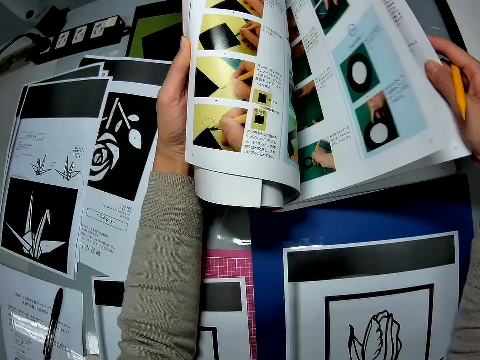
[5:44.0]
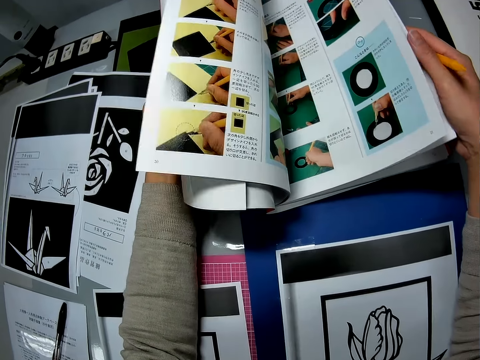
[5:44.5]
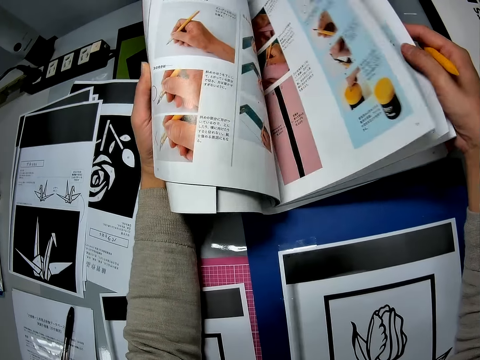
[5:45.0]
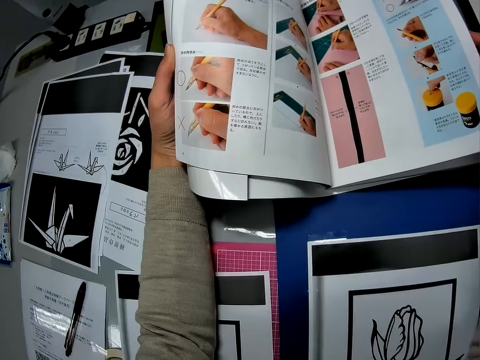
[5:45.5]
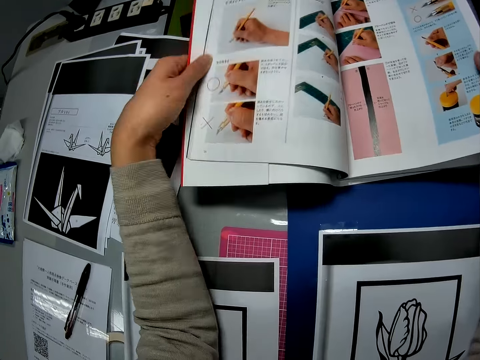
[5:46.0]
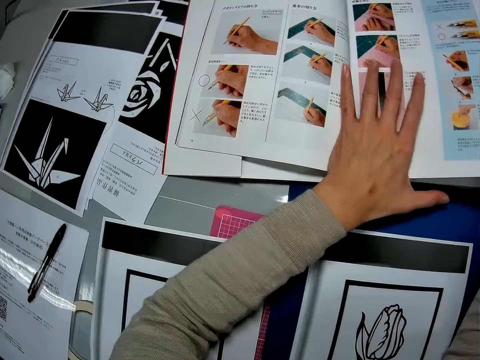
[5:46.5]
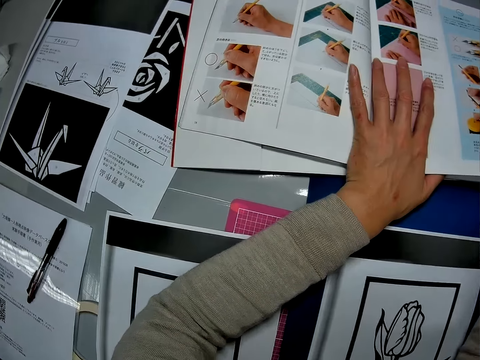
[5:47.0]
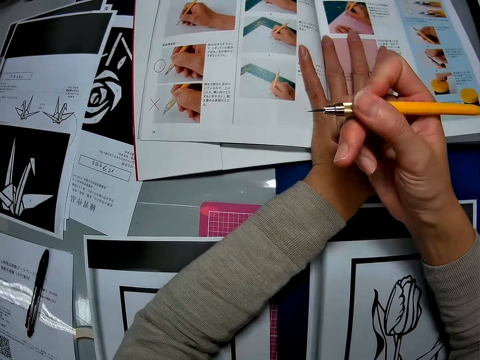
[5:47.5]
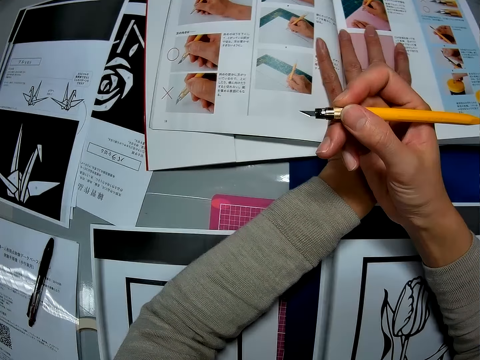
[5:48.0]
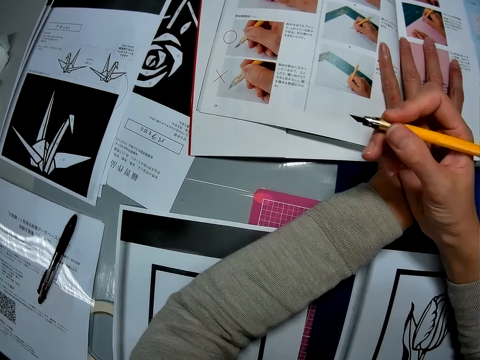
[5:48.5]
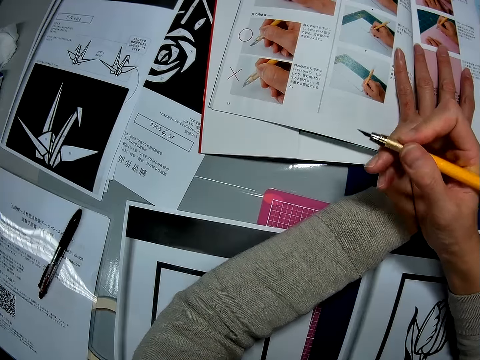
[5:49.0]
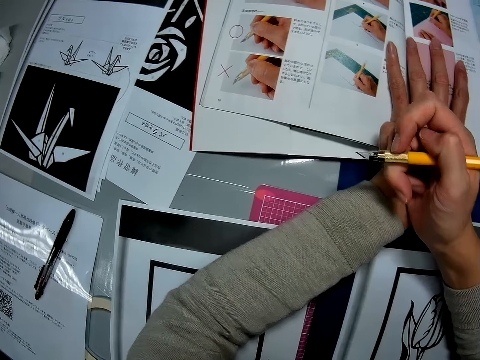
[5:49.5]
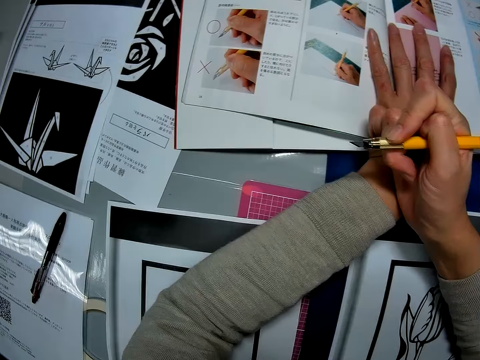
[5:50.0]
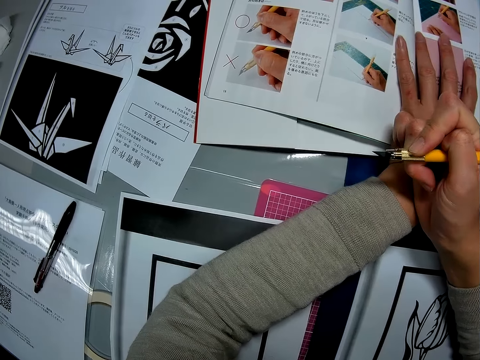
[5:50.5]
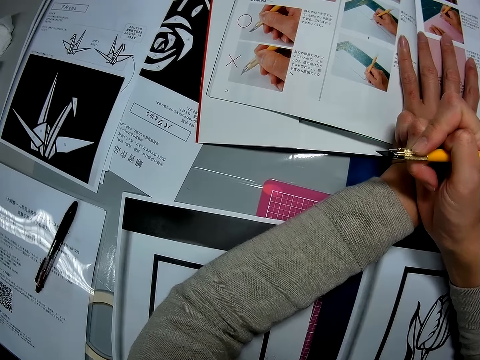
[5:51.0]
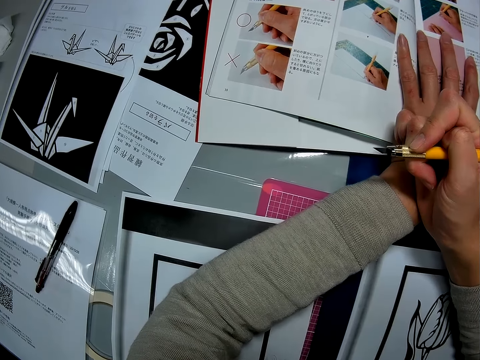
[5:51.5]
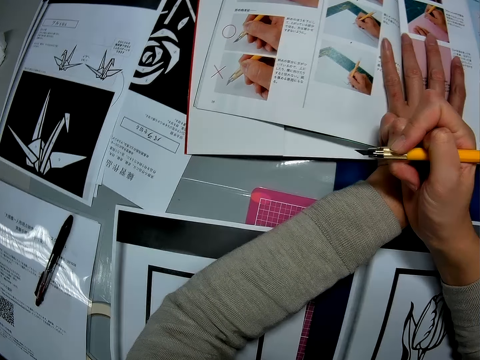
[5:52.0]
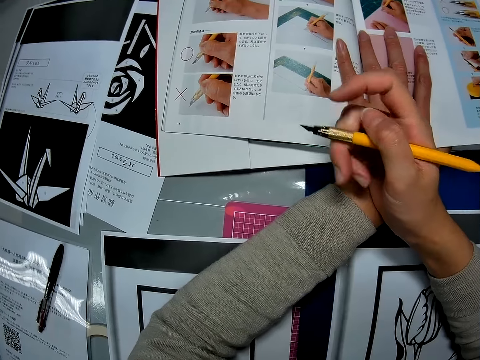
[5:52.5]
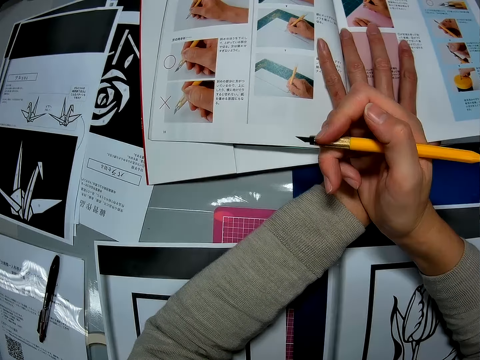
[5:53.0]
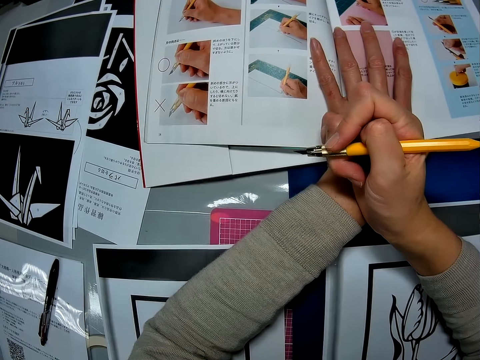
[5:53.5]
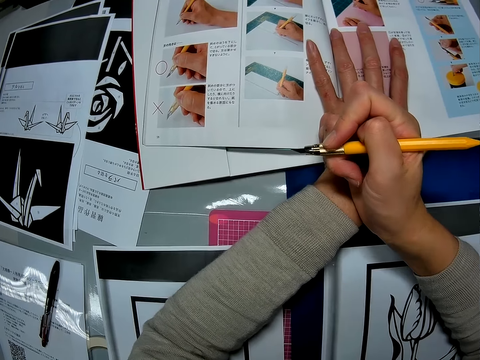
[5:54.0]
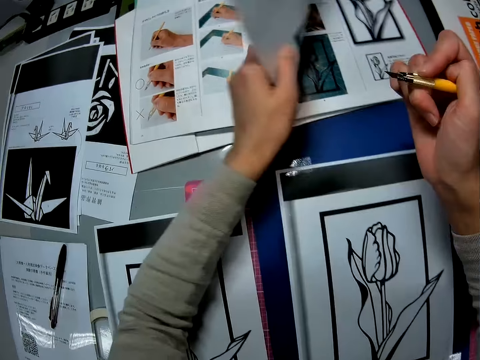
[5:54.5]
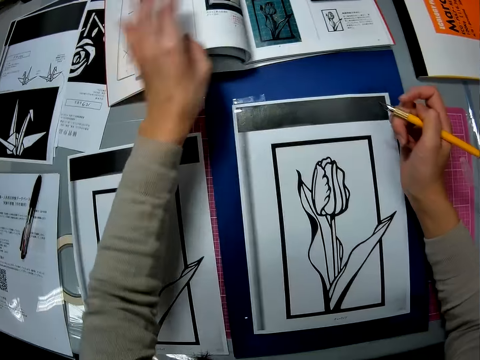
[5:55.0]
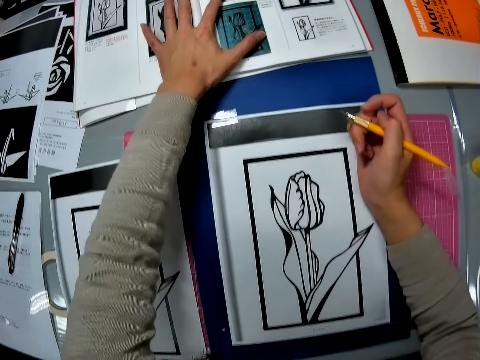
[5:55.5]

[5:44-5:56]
The camera wearer looks at the book.

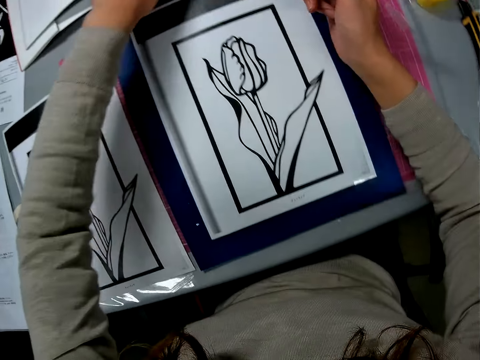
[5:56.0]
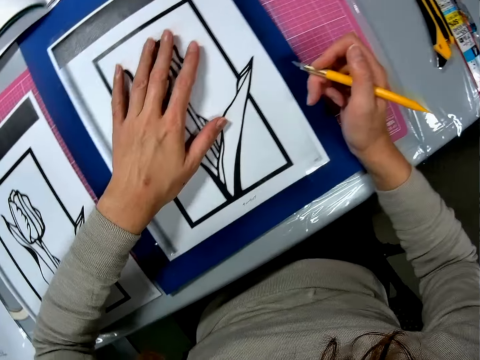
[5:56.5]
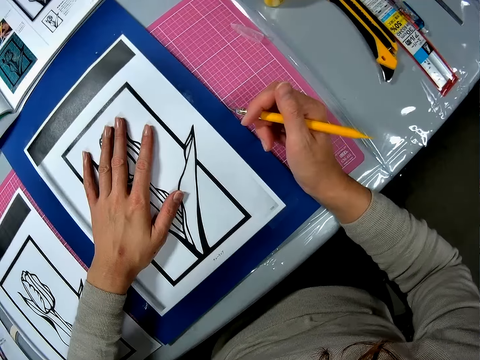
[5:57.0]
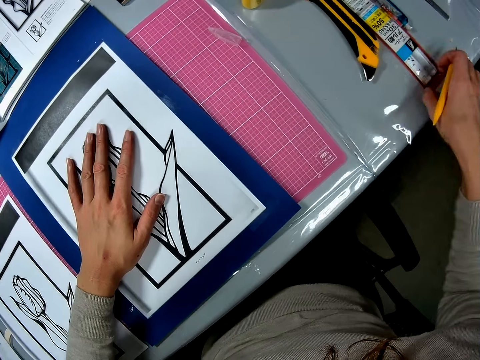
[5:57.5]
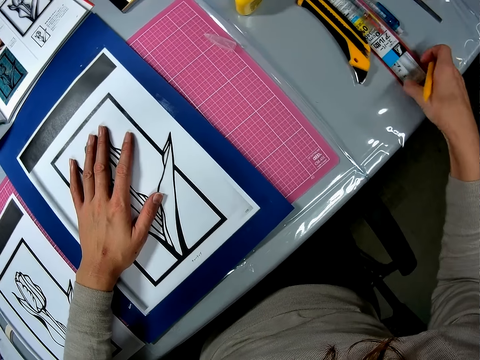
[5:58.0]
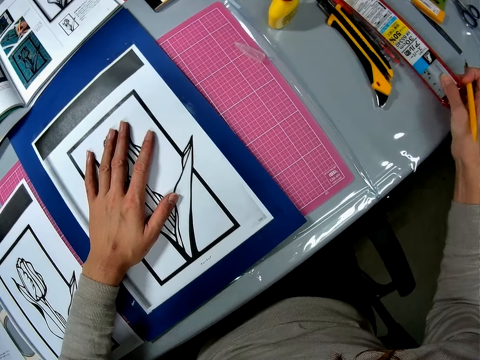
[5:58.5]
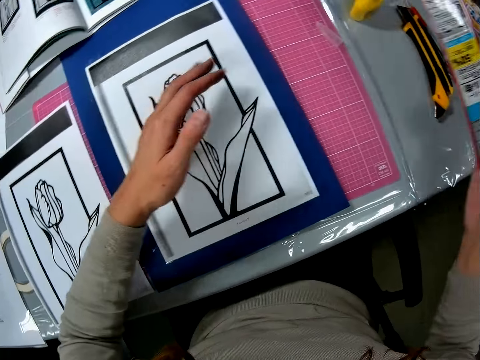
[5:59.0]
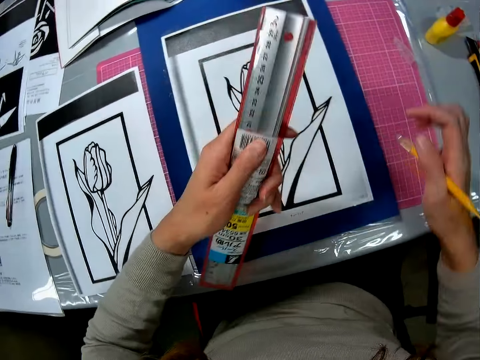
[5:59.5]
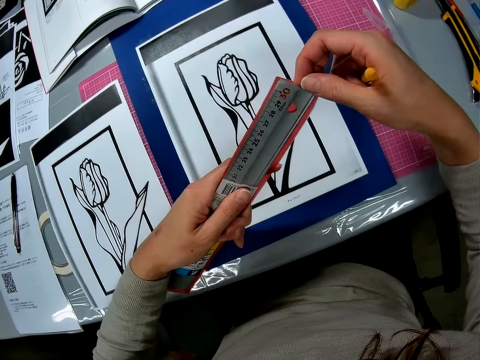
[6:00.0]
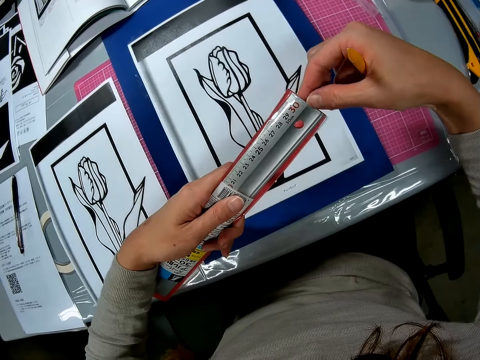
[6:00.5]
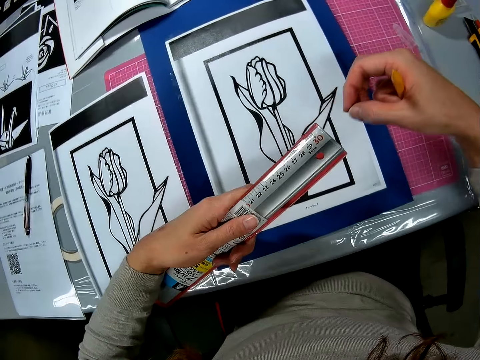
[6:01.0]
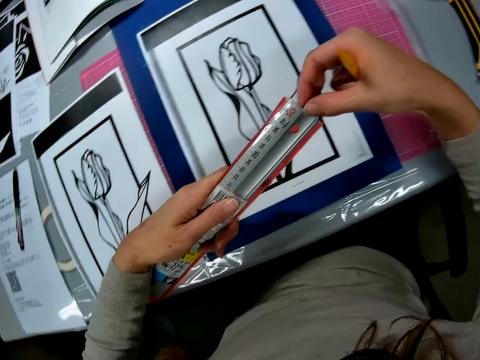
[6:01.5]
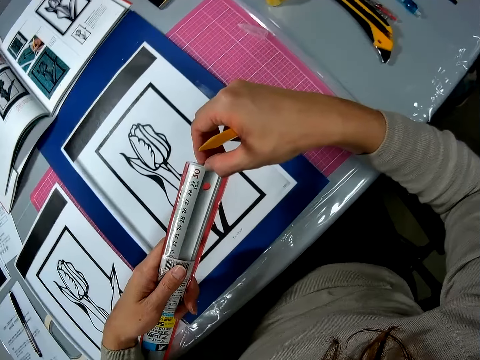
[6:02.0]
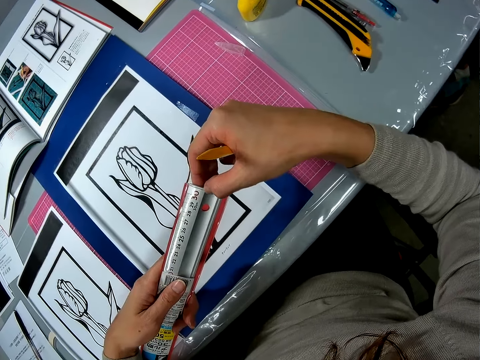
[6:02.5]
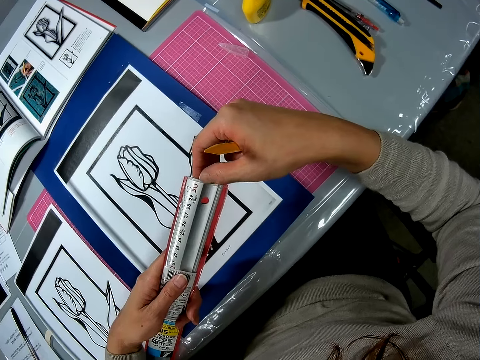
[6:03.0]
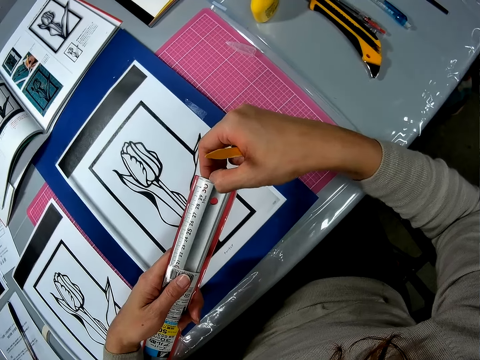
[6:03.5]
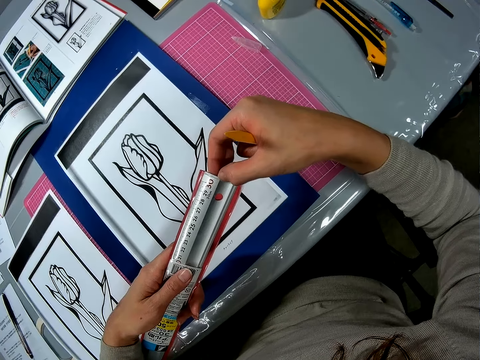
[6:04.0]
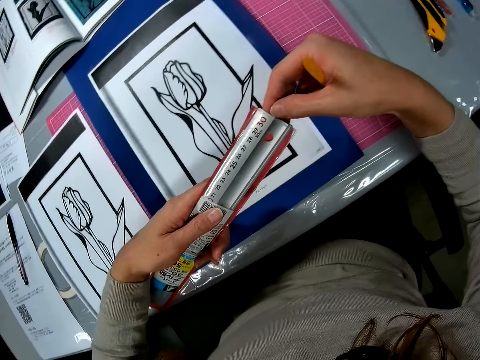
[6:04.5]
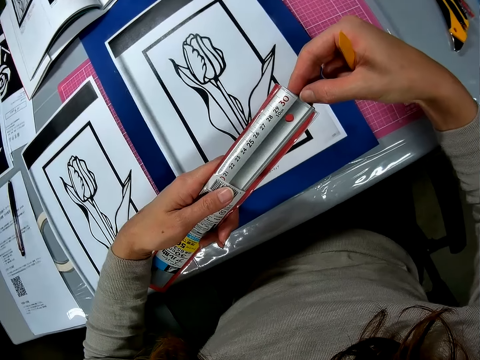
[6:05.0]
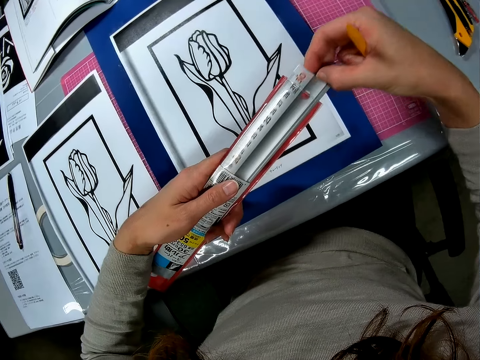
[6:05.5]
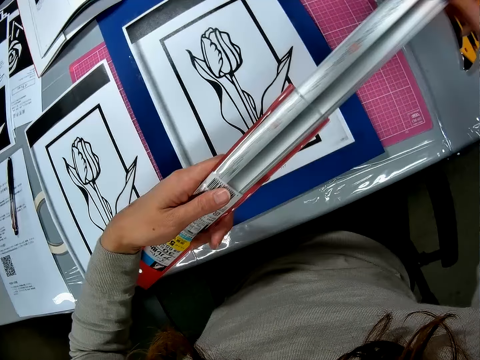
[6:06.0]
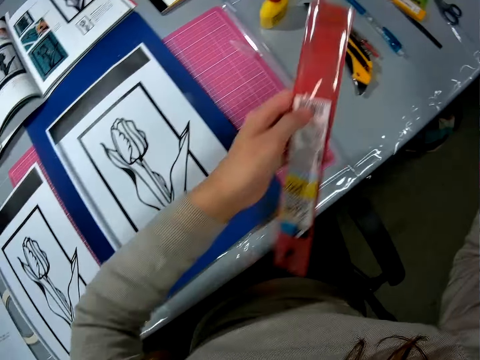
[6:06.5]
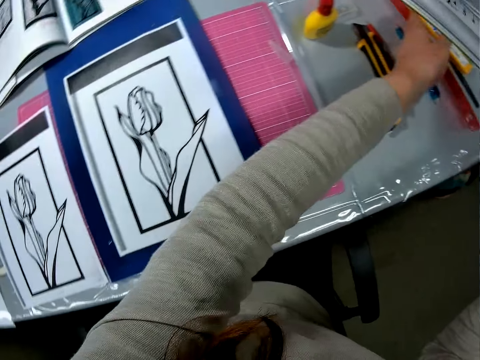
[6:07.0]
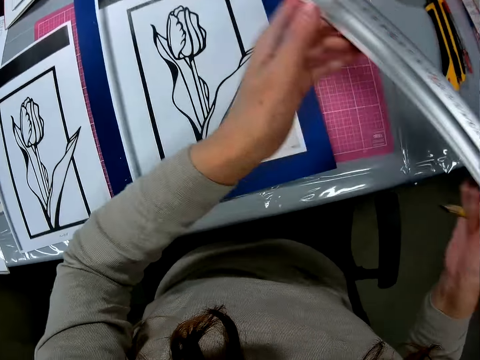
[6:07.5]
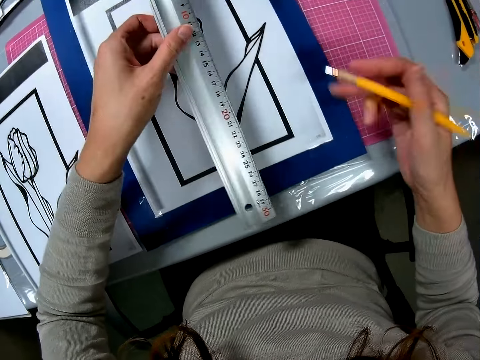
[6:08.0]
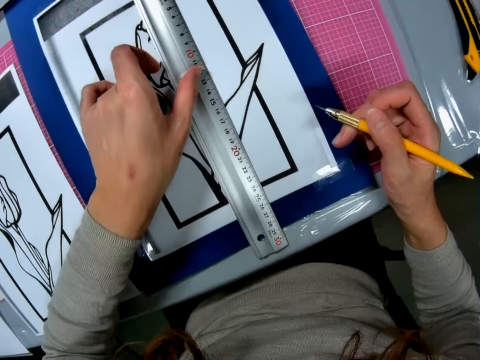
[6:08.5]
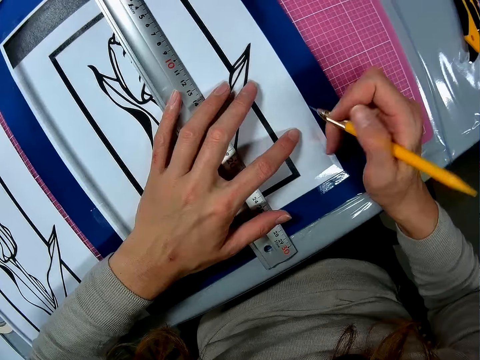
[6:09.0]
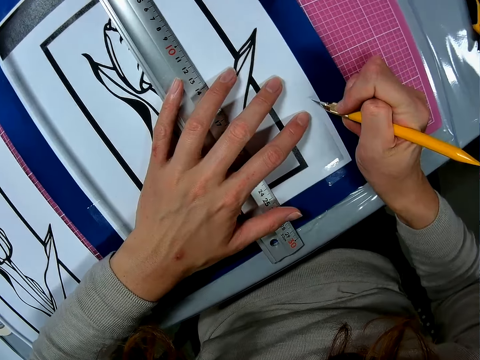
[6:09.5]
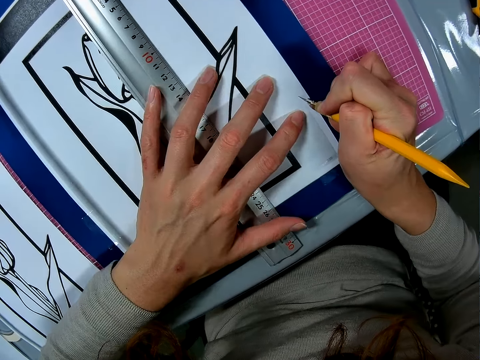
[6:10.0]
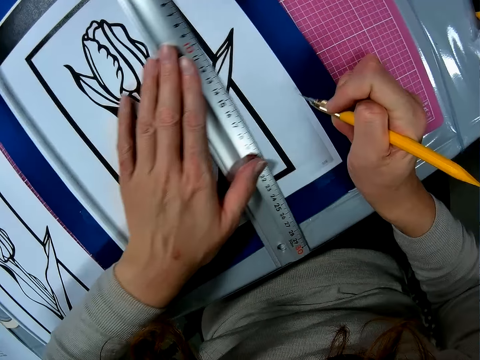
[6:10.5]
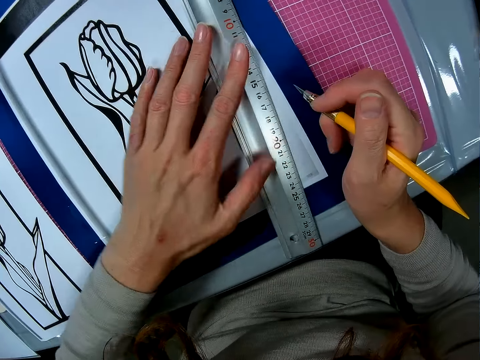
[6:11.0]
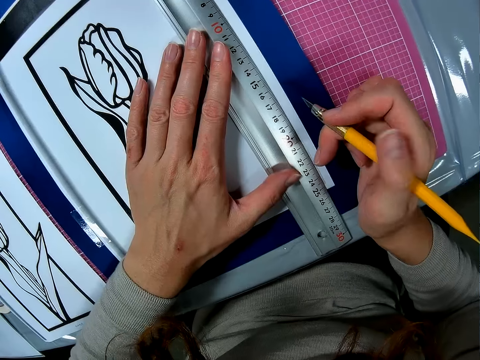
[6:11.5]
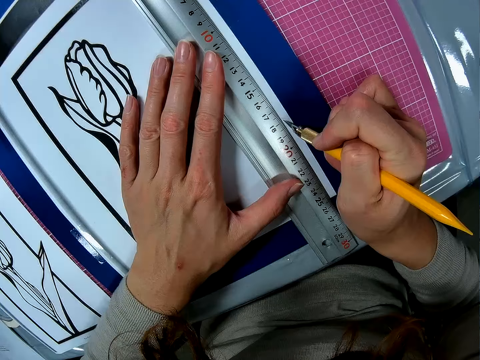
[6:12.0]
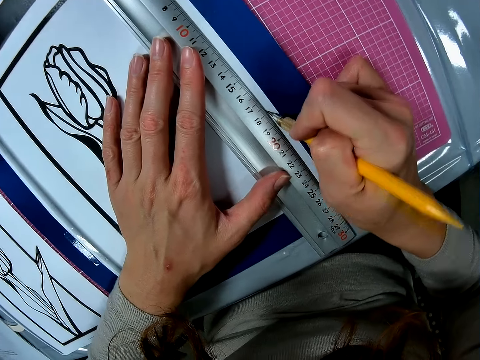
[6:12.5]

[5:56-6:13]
The camera wearer picks up a measuring ruler on the table. They remove the ruler from its case. They remove the ruler from the case. They put the ruler case on the table. They place the ruler on the picture. They measure the book.
